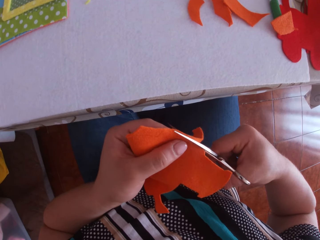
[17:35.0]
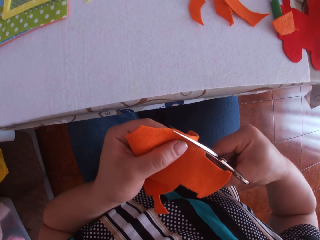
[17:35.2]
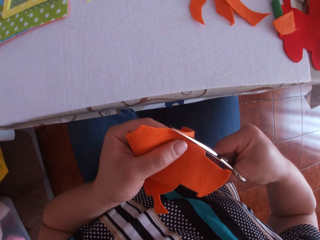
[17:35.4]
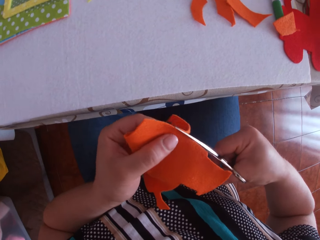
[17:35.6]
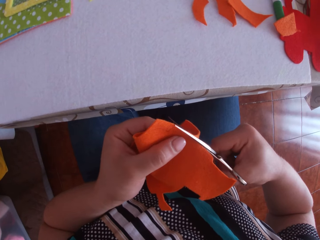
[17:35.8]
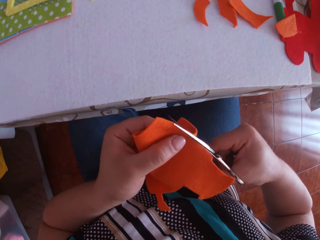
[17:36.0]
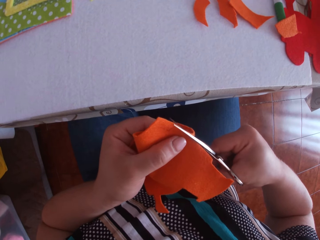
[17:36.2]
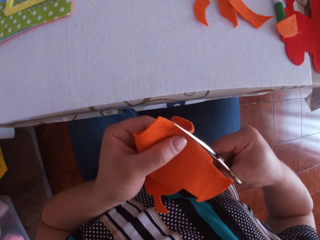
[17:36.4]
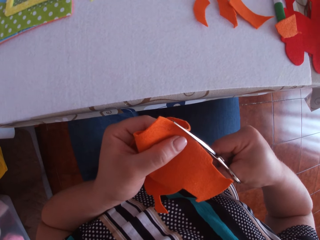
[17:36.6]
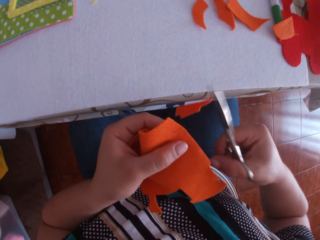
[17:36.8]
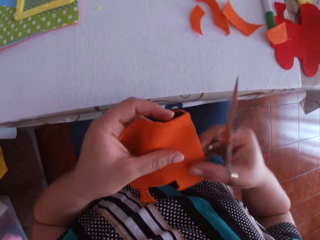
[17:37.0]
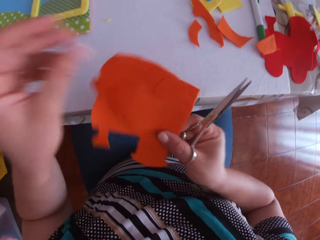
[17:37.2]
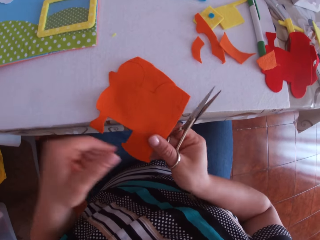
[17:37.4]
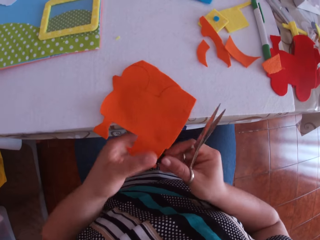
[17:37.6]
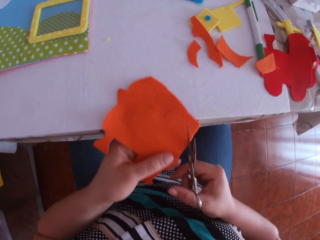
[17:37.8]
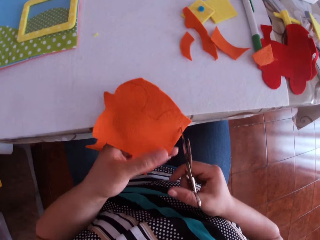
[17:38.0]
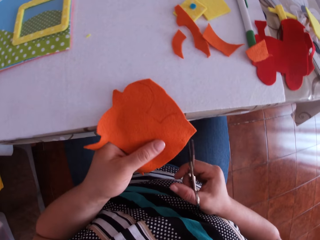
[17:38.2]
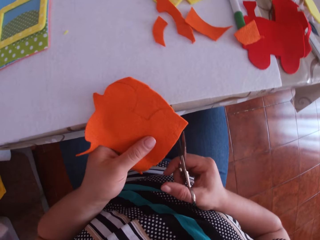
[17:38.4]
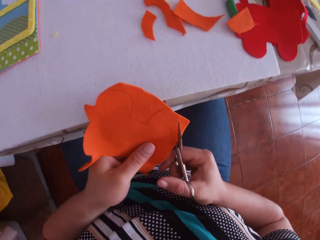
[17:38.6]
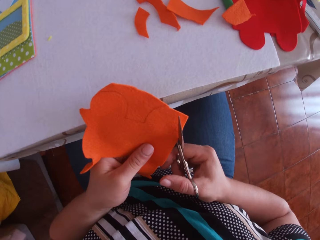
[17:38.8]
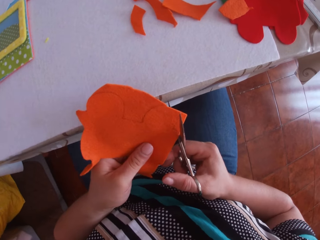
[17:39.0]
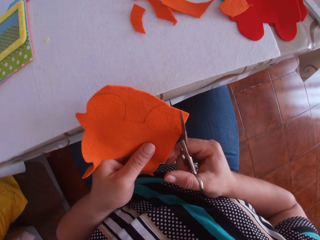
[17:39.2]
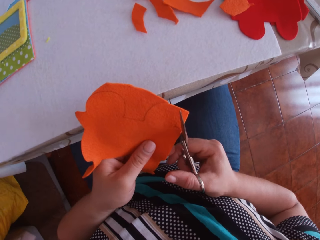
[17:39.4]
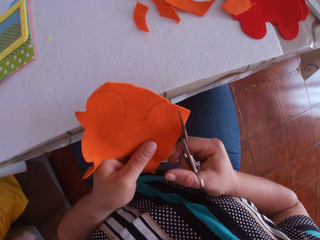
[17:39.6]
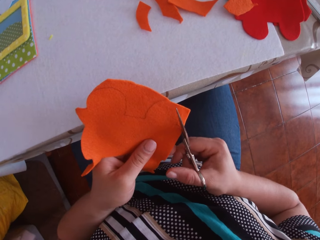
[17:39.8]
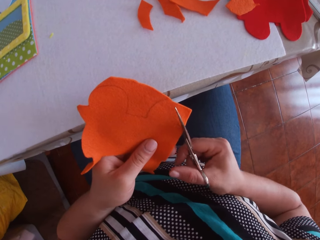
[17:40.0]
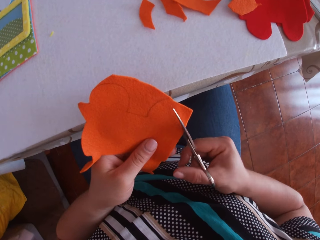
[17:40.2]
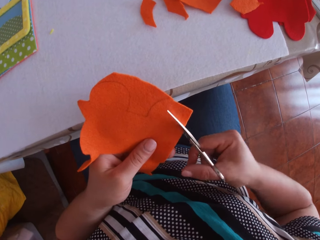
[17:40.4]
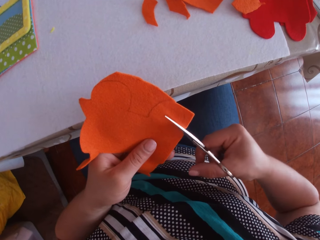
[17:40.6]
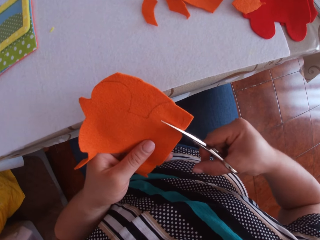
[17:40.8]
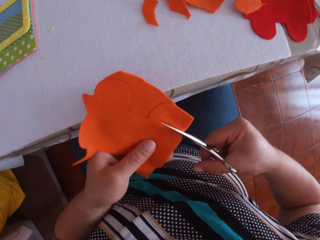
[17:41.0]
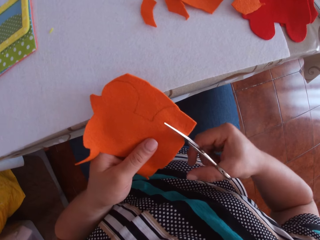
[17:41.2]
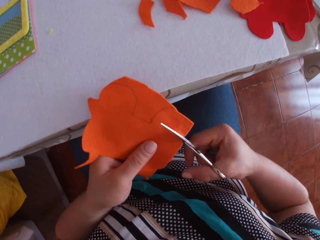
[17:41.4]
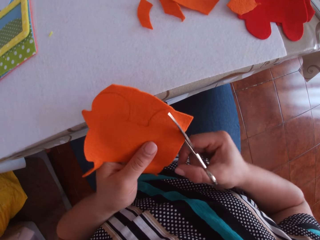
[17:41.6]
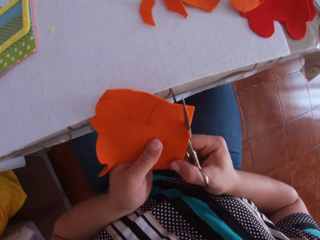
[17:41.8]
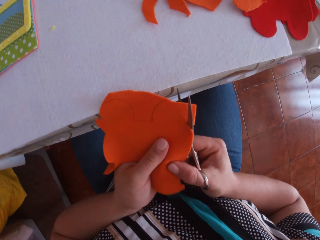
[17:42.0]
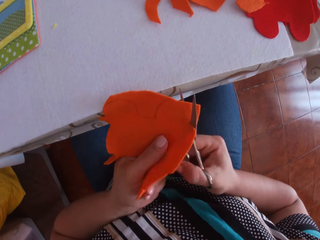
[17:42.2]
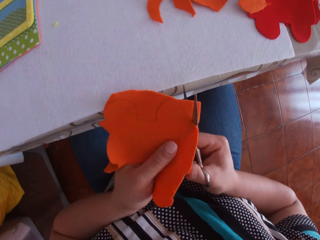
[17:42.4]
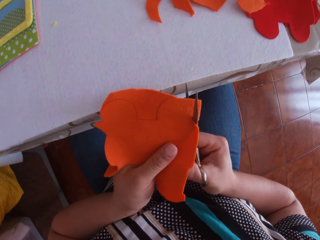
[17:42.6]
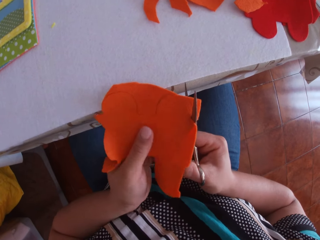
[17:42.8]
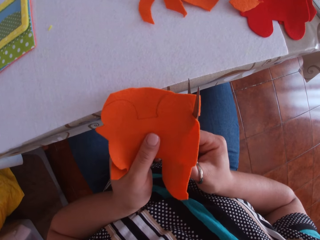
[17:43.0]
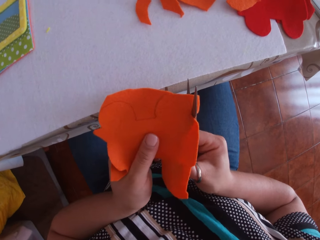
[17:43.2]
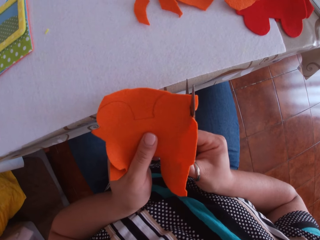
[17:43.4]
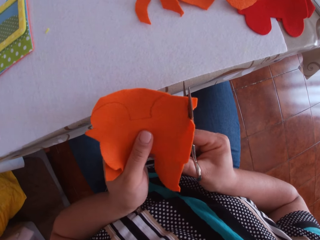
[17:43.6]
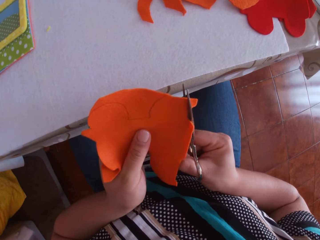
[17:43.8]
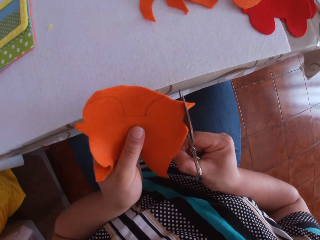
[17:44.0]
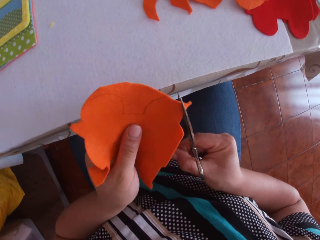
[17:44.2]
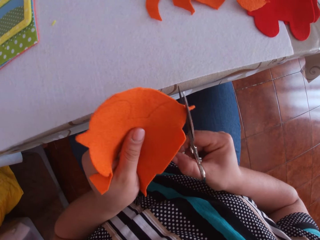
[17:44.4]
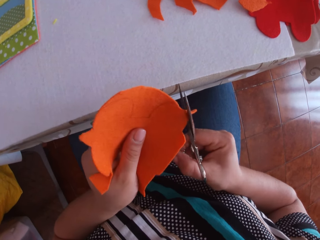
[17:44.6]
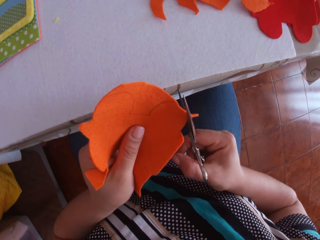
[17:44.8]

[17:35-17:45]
The camera wearer swings their hand. They hold the felt material. They drop the felt material. They hold the felt material. They cut the felt material using a pair of scissors.

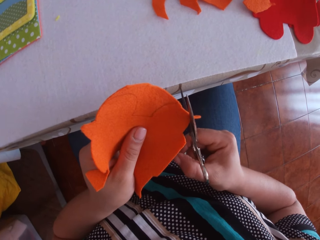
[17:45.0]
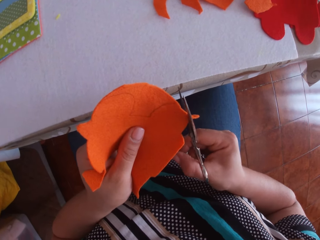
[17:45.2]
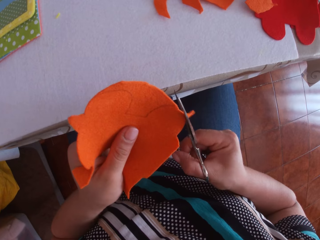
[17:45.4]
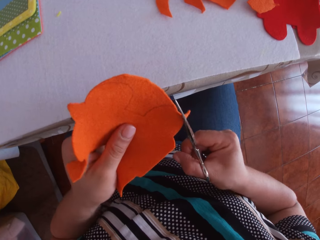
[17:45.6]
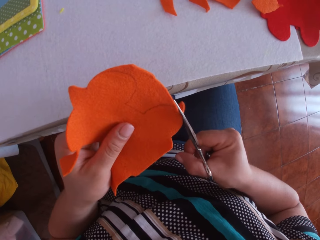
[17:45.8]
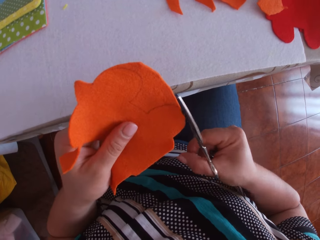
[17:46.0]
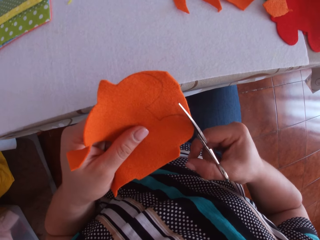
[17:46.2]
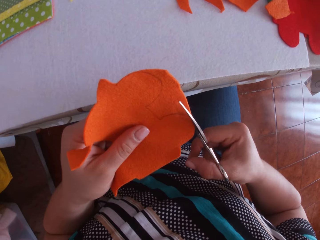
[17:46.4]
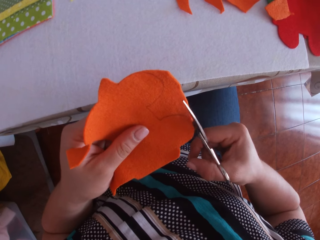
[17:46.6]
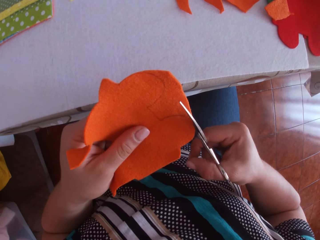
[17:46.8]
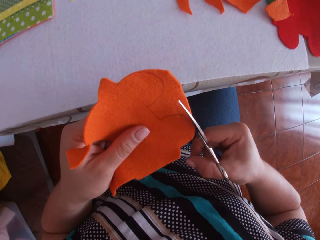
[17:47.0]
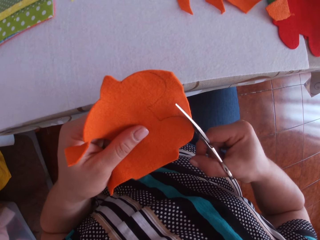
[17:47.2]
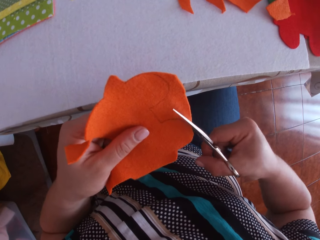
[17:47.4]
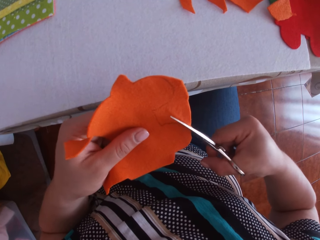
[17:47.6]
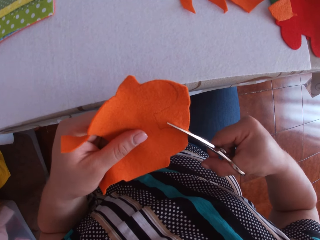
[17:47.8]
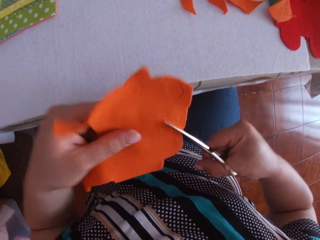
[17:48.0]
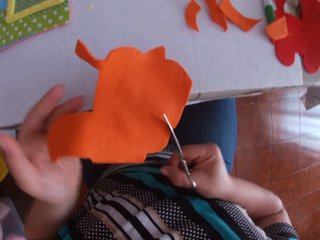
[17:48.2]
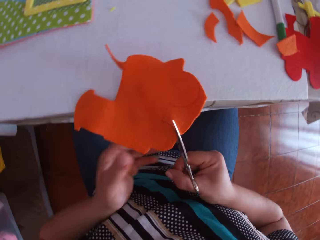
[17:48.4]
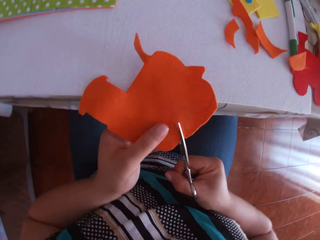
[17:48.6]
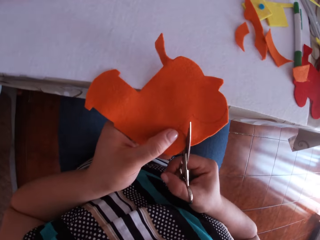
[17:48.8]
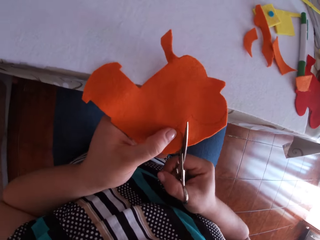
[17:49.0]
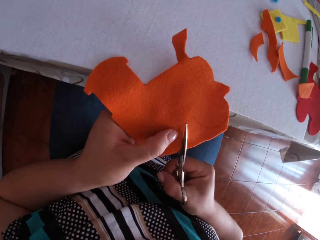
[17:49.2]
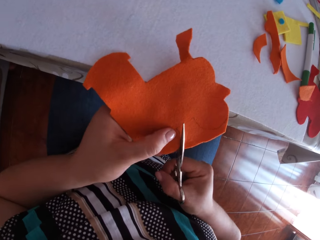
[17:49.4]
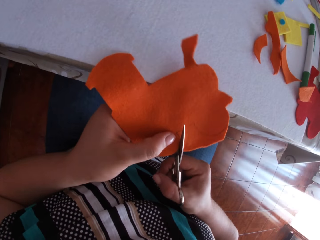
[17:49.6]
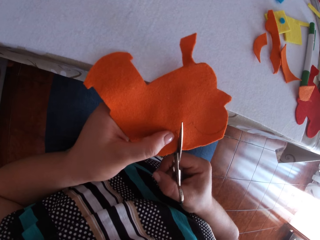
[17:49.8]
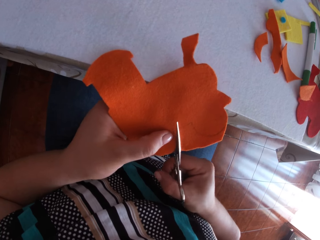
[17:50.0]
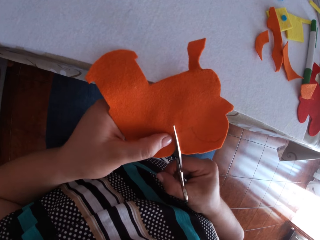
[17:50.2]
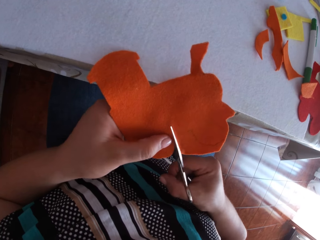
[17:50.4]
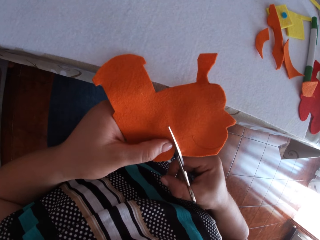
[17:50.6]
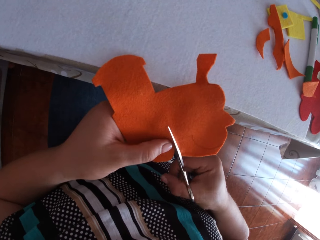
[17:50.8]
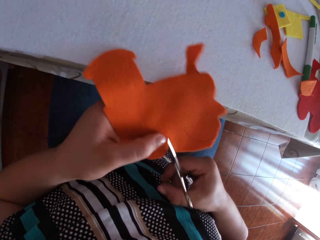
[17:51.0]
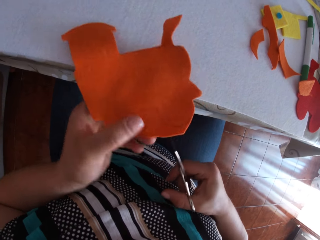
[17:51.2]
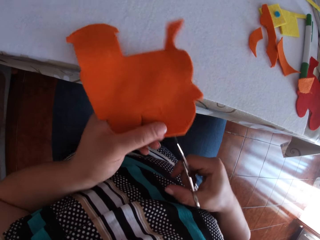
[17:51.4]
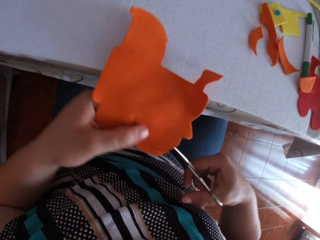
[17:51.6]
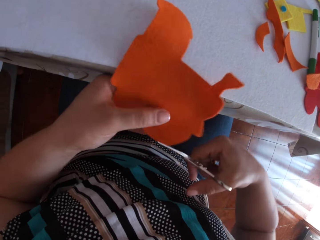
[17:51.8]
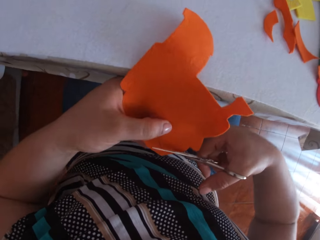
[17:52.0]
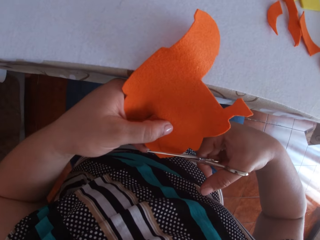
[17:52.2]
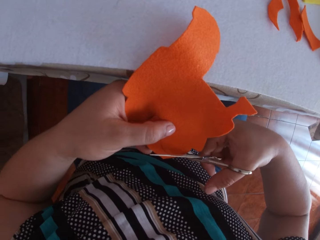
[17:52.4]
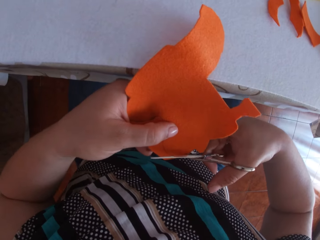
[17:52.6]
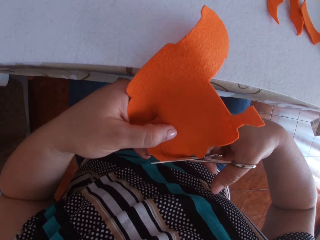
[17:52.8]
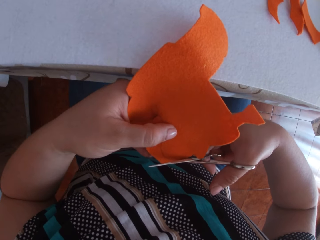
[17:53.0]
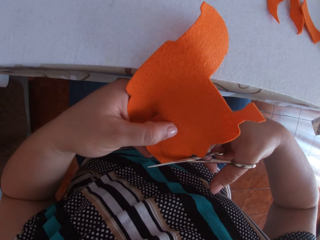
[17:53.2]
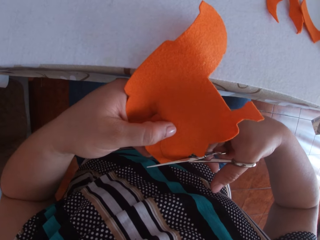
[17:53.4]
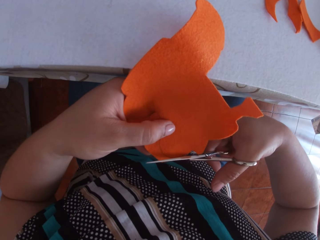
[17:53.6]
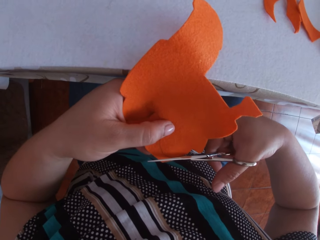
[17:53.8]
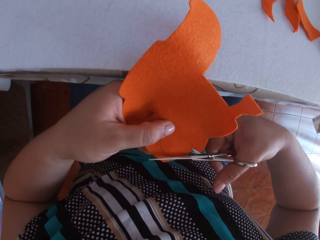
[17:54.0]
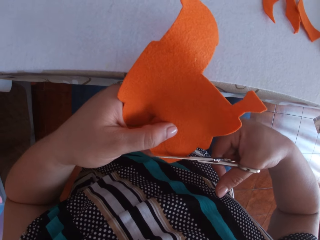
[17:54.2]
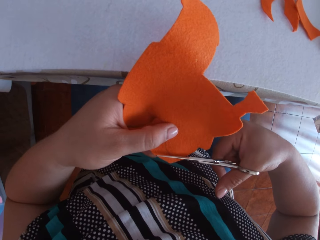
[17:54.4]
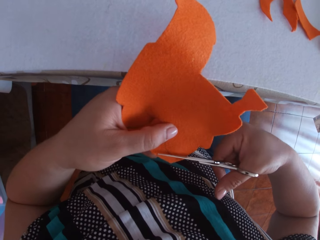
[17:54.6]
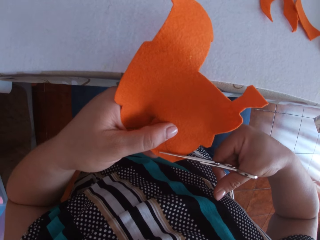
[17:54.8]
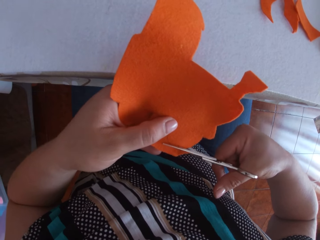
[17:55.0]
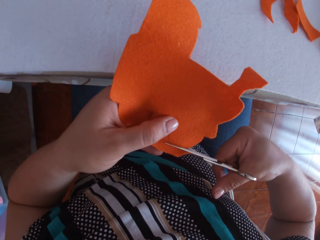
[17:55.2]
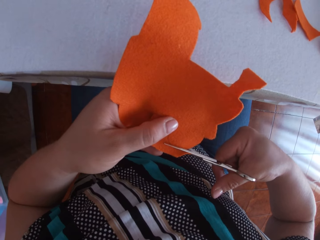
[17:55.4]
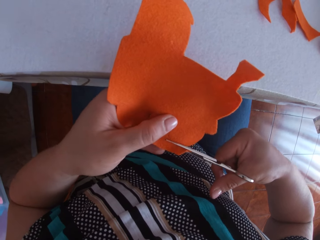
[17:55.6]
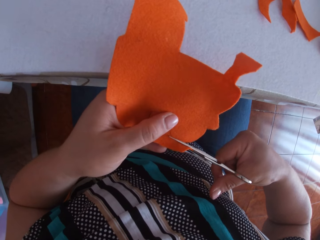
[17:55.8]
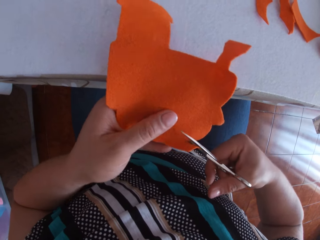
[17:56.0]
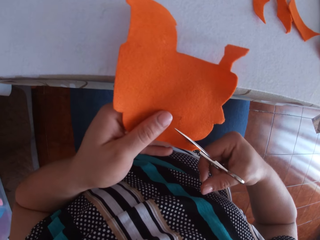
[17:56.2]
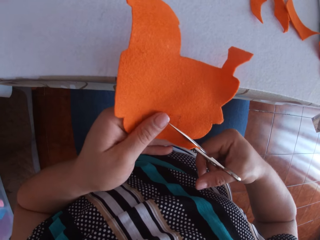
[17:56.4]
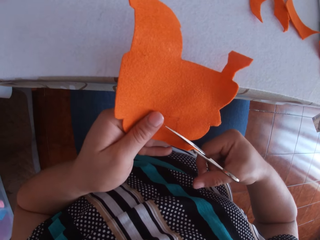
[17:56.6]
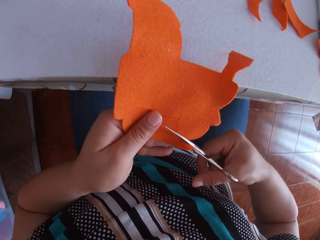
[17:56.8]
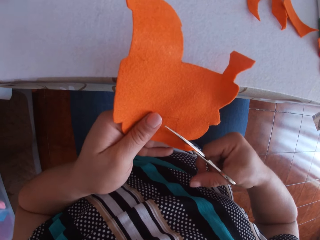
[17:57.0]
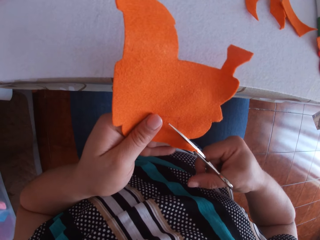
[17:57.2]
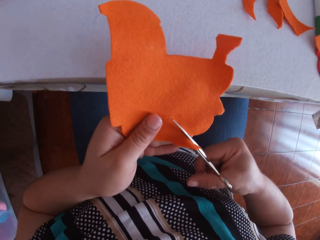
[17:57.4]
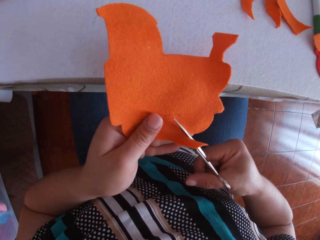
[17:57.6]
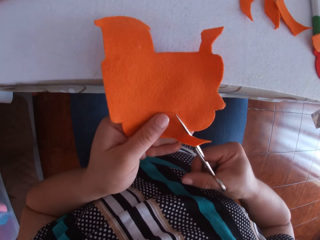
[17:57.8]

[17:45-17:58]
The camera wearer swings their hand. They hold the felt material. They cut the felt material using a pair of scissors. They swing their hand. They hold the felt material. They cut the felt material using the pair of scissors.
